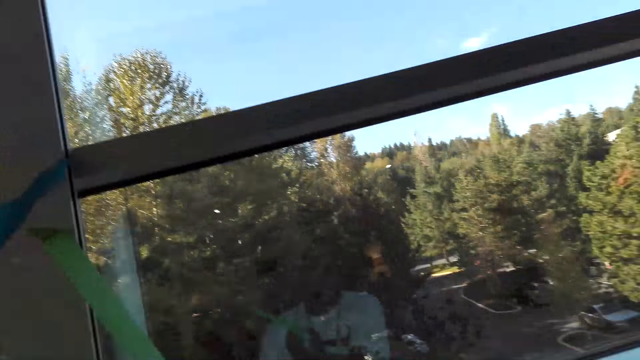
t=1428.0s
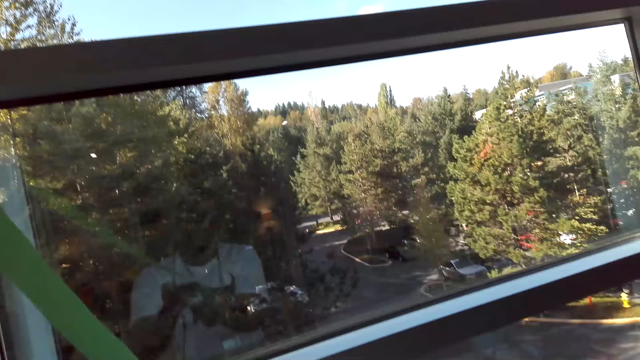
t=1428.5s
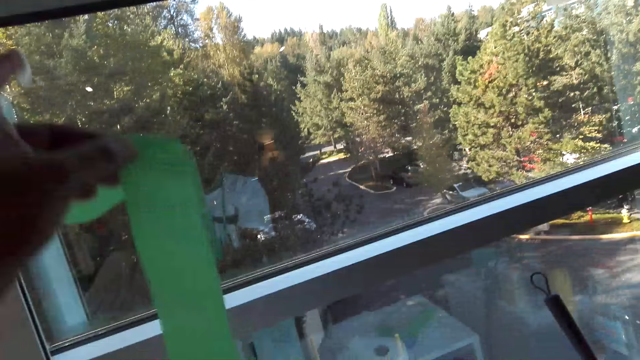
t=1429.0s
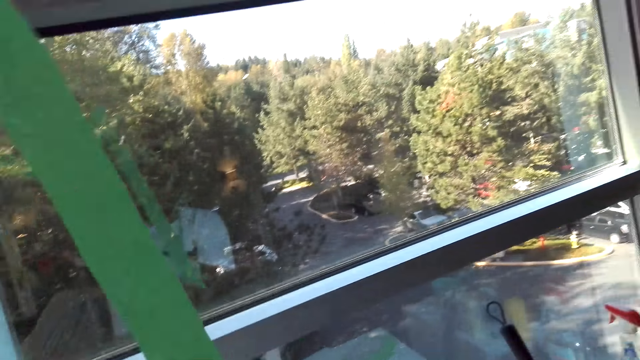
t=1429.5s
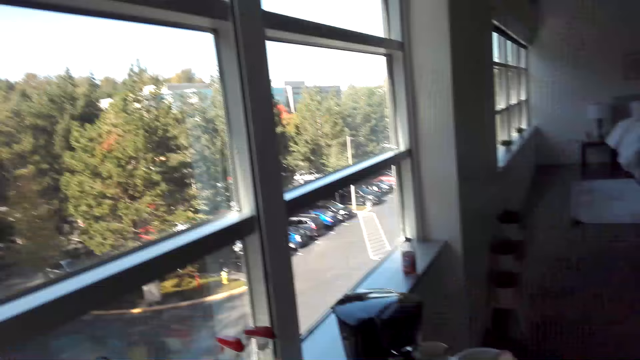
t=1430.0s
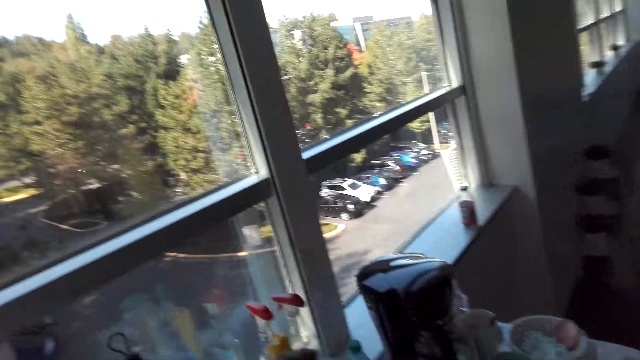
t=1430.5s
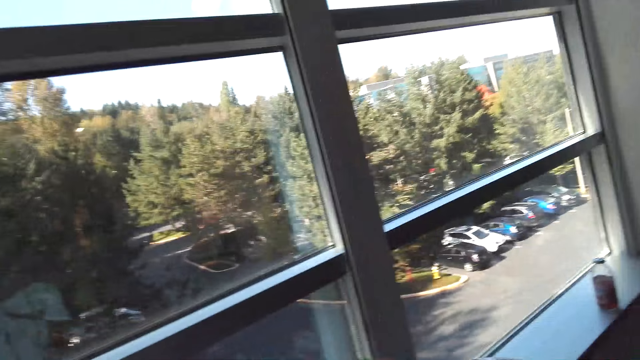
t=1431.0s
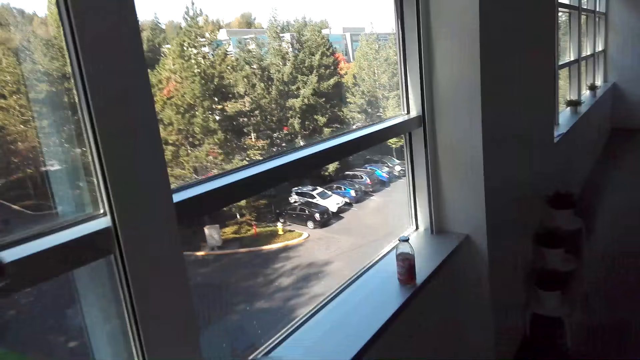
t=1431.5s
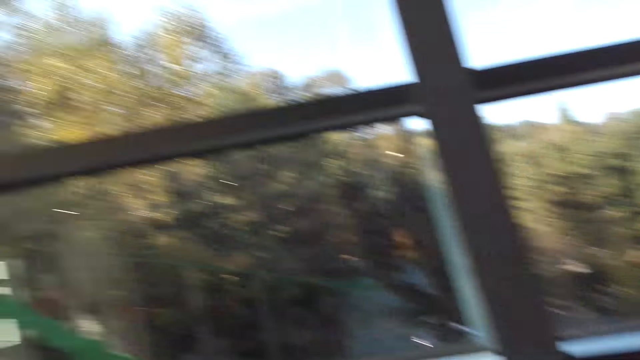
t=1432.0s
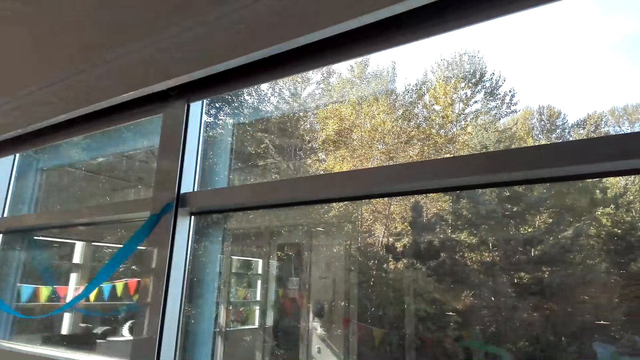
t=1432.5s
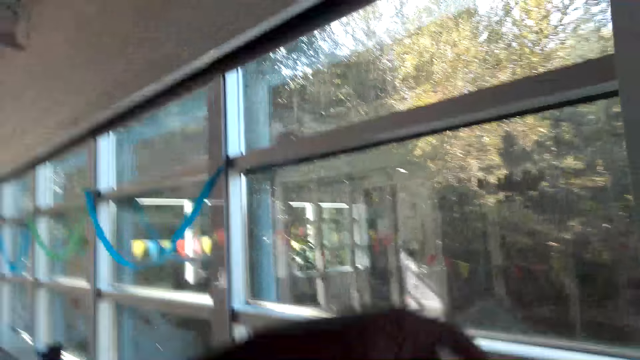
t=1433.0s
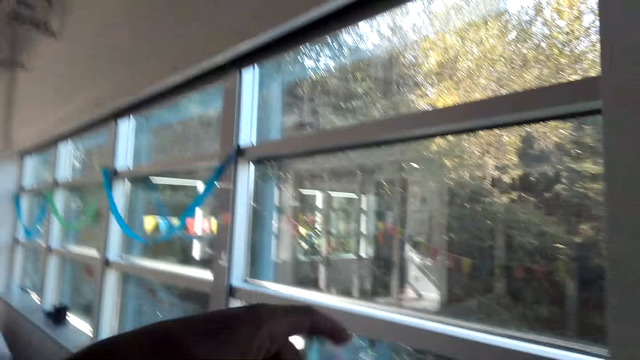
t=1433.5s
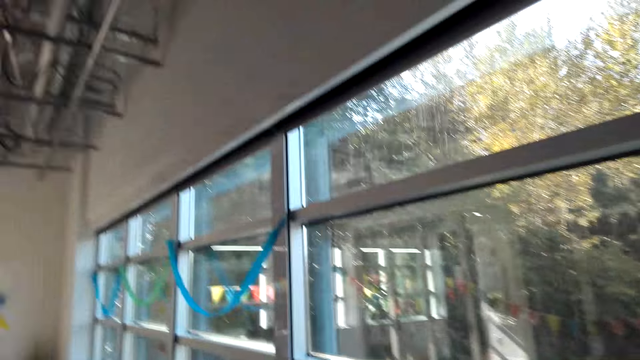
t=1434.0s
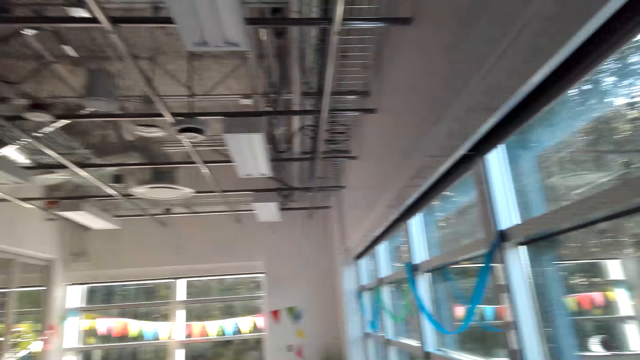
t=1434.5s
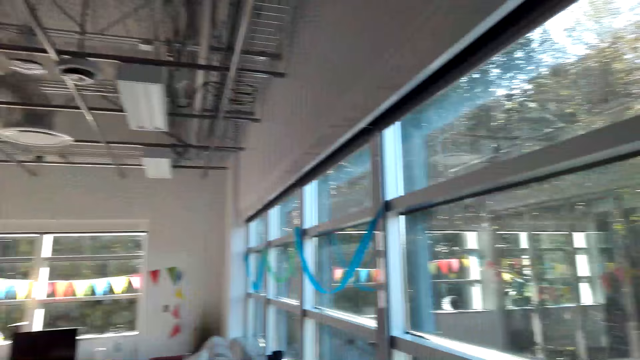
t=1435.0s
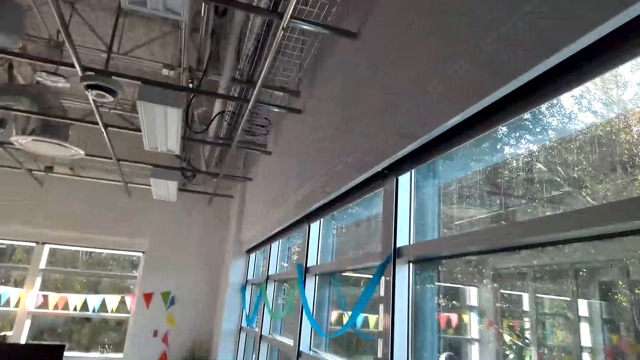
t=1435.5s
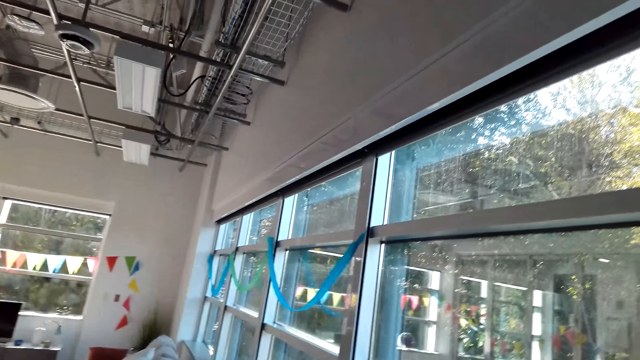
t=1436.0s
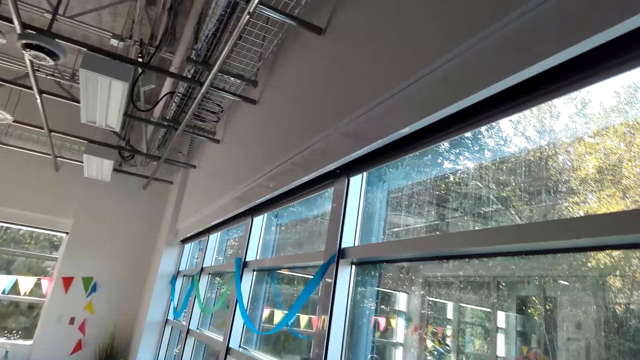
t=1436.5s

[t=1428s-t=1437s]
The camera wearer aligns a paper. They walk around the living room. They lift up the hand. They walk around the living room. They lift up the hand. They walk around the living room.

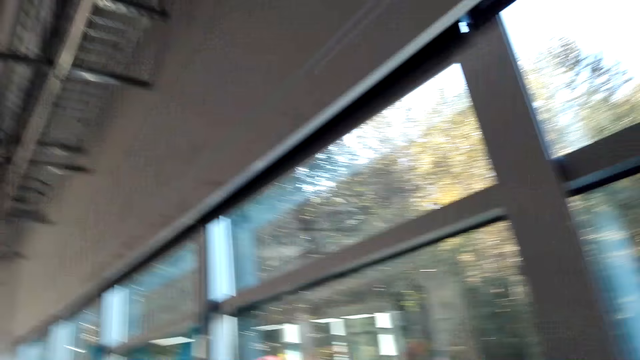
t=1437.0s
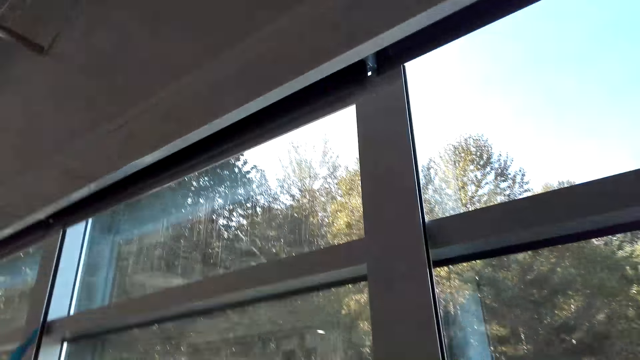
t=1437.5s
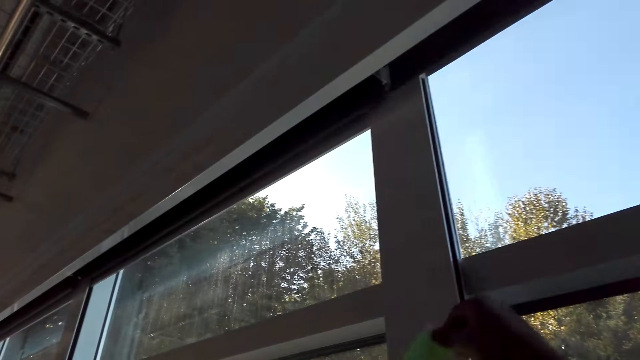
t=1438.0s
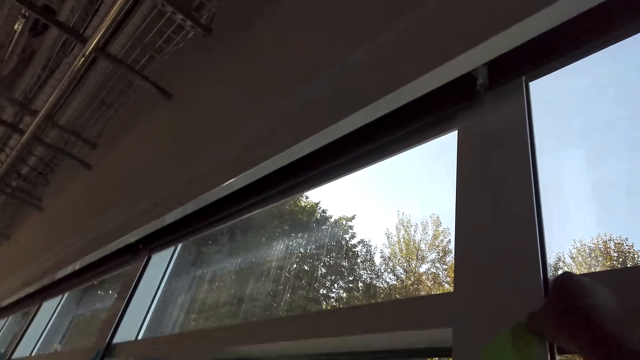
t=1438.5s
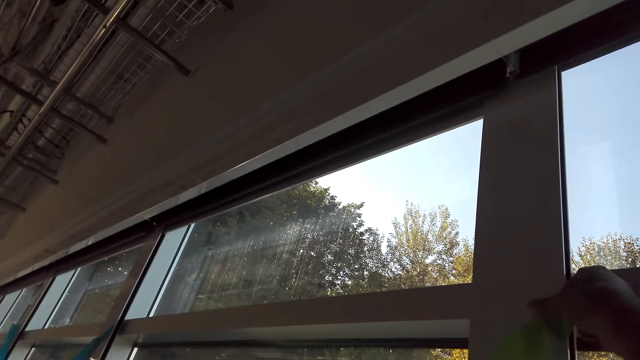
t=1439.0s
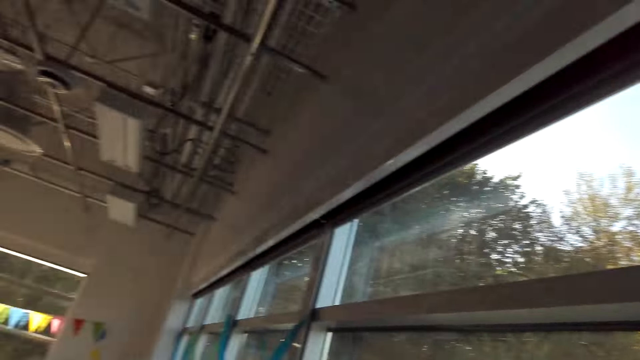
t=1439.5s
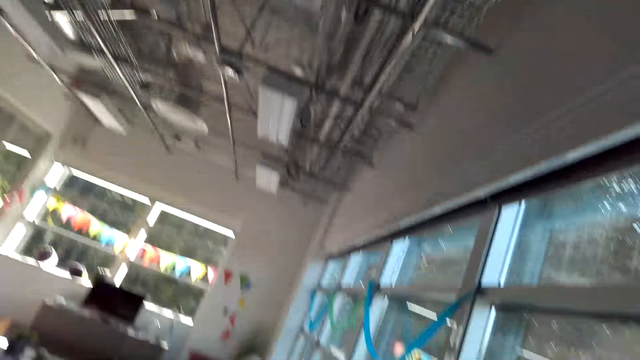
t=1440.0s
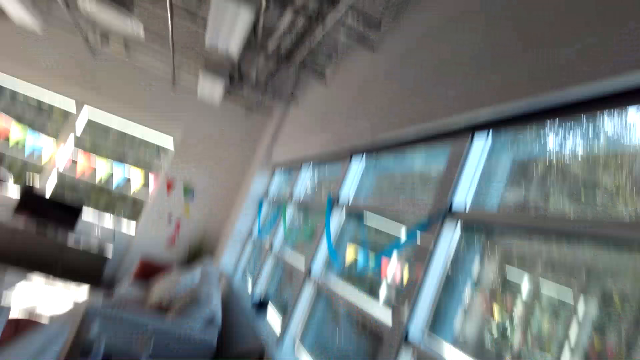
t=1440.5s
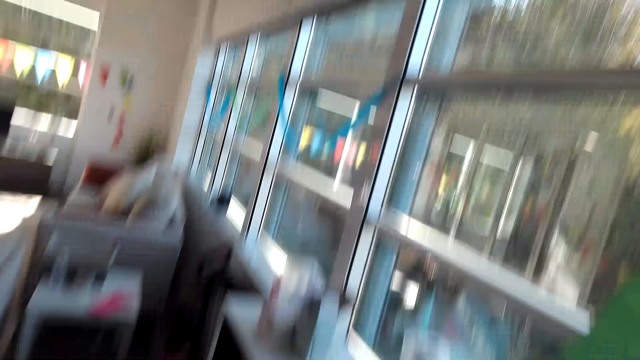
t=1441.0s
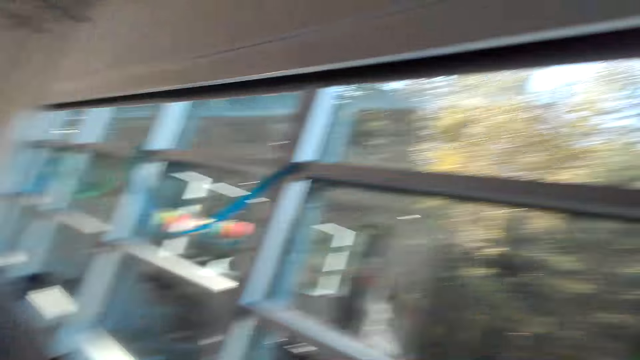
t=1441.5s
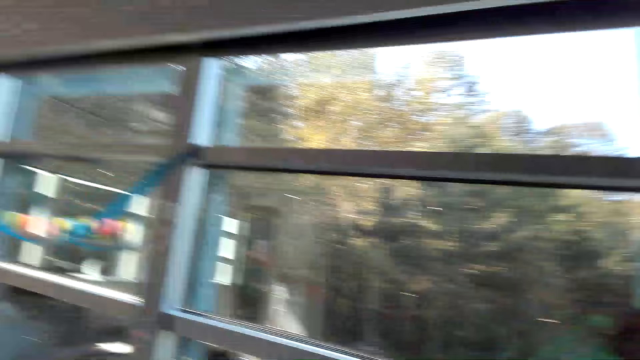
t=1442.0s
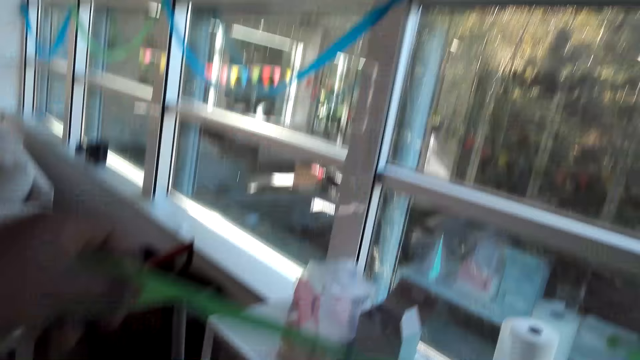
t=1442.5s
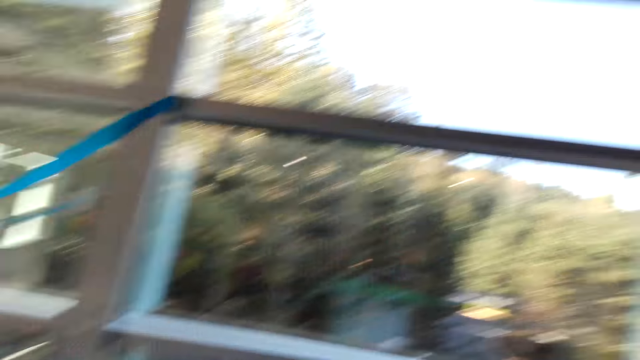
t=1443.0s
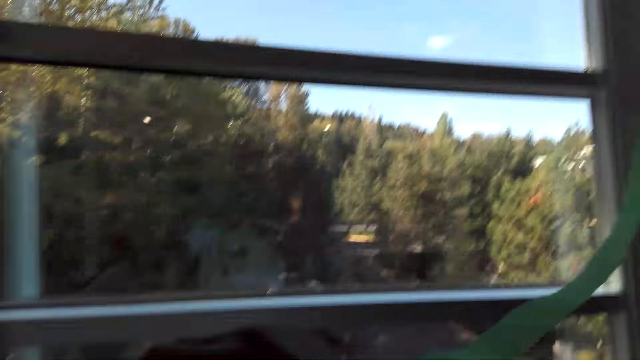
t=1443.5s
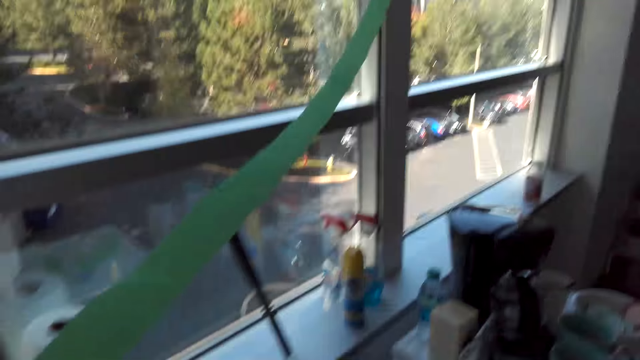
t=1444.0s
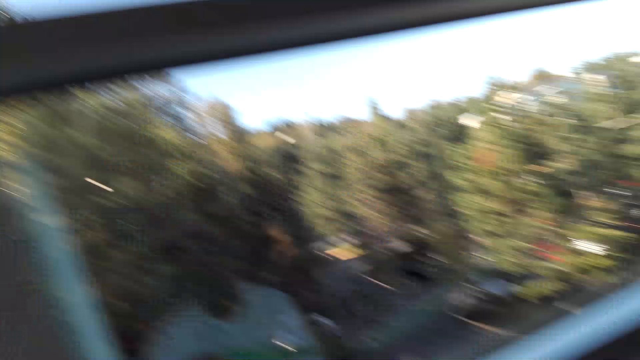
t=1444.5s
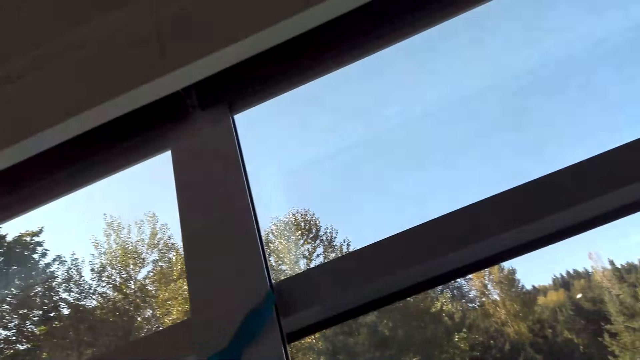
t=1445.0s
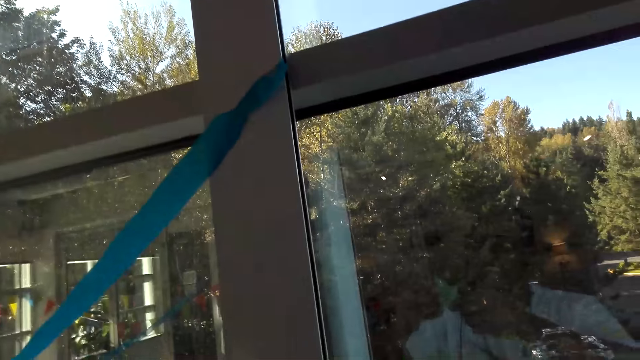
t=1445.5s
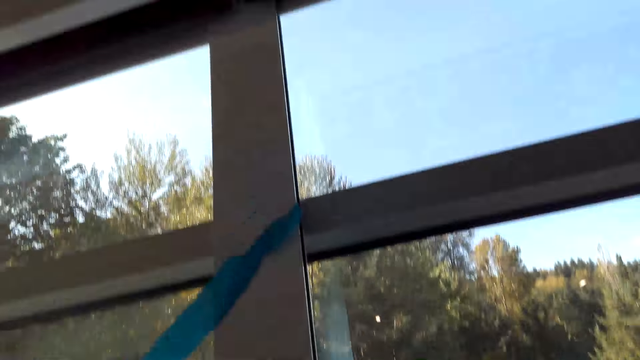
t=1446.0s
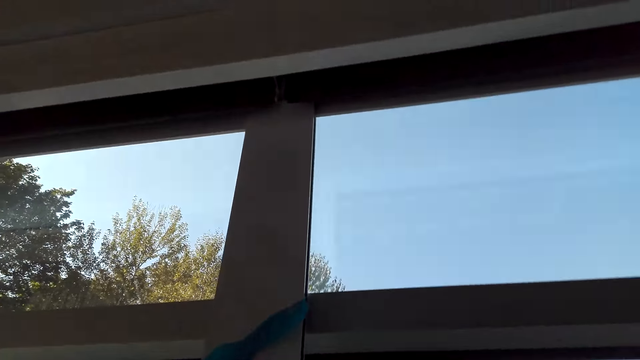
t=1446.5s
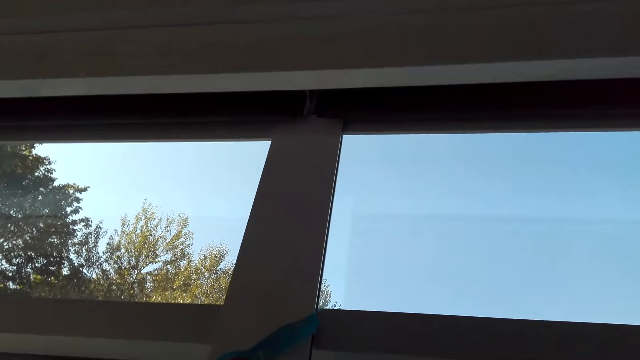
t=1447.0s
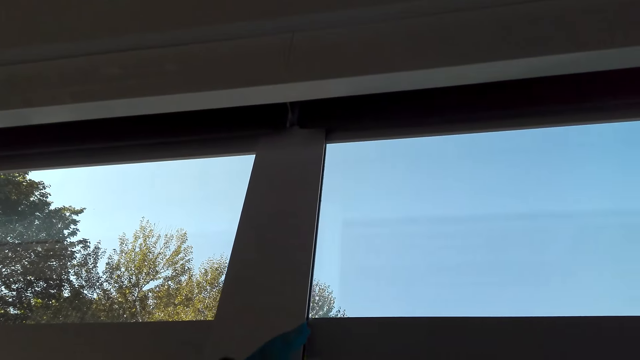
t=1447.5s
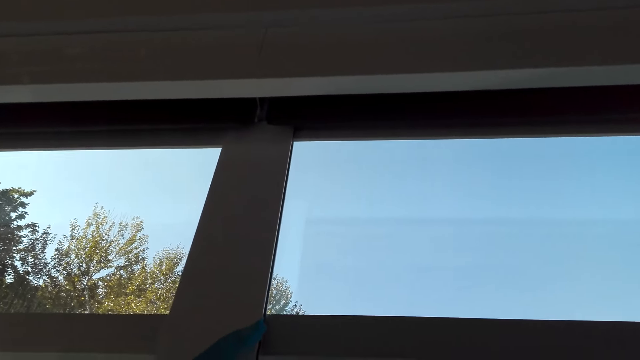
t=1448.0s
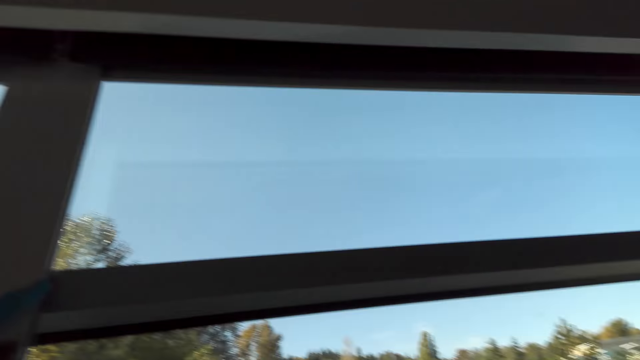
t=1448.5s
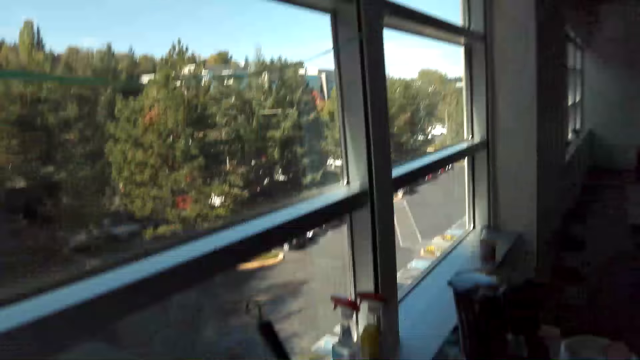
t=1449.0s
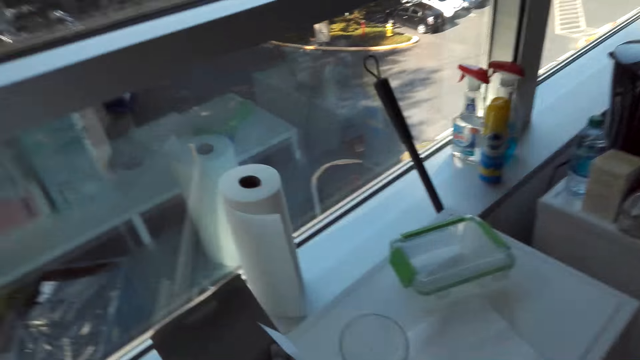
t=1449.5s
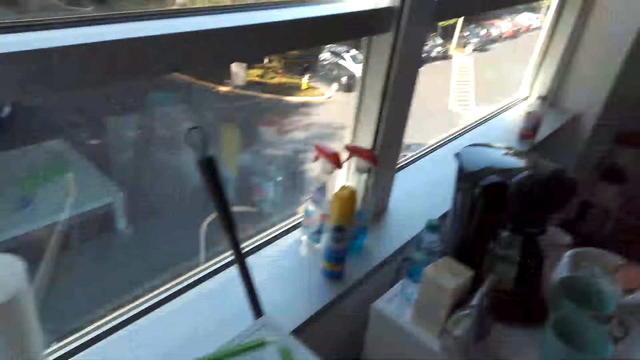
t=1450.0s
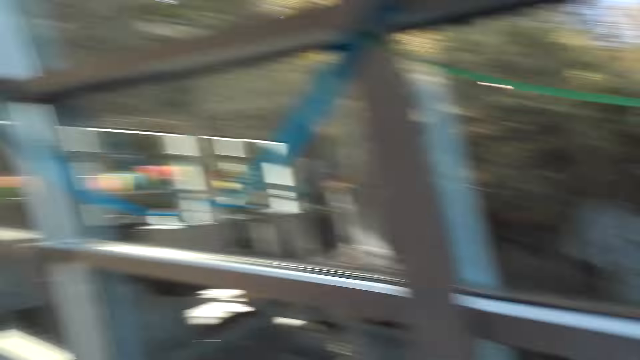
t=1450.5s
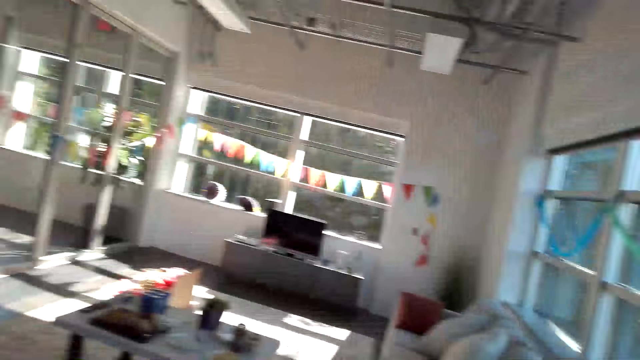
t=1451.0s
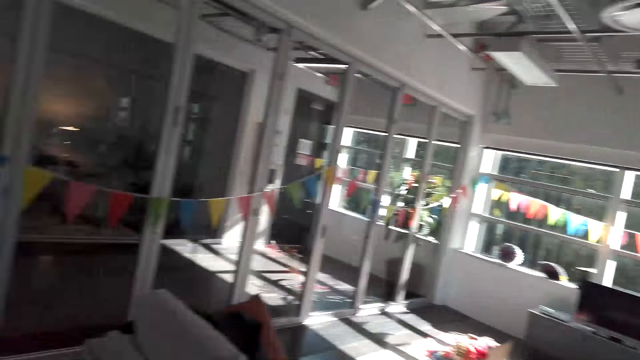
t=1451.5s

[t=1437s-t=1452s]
The camera wearer hangs the decorating flower on the window frame. They walk around the living room. They lift up the decorating flowers. They walk around the living room.
